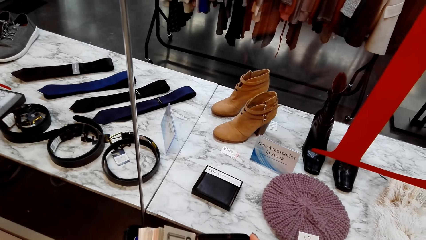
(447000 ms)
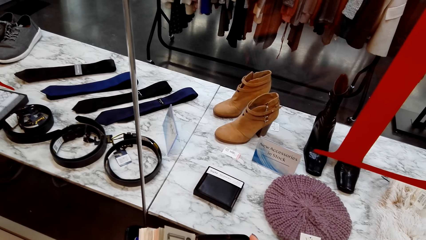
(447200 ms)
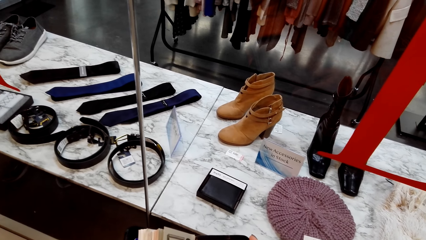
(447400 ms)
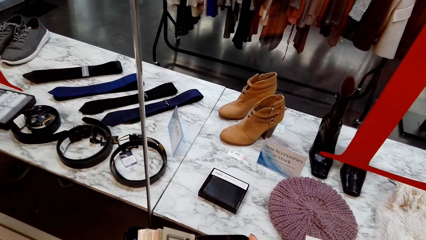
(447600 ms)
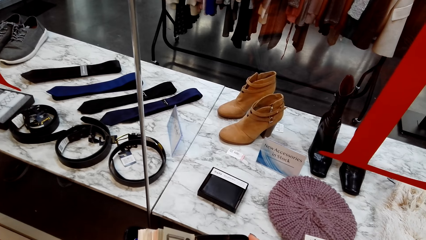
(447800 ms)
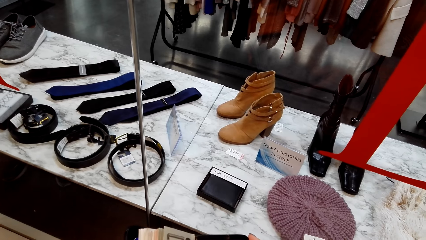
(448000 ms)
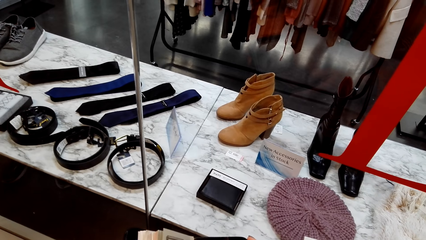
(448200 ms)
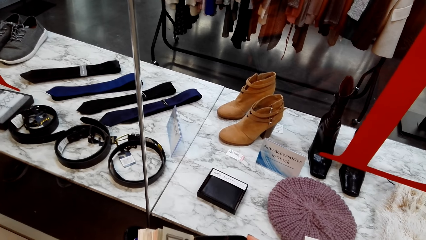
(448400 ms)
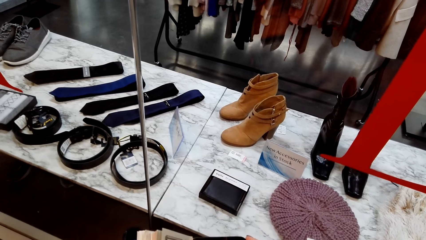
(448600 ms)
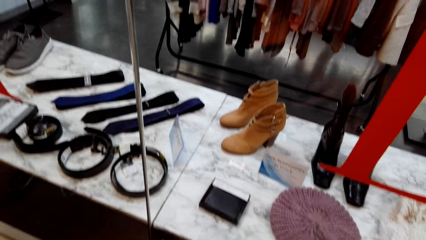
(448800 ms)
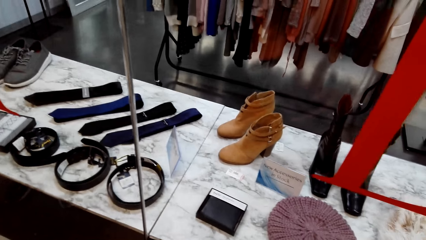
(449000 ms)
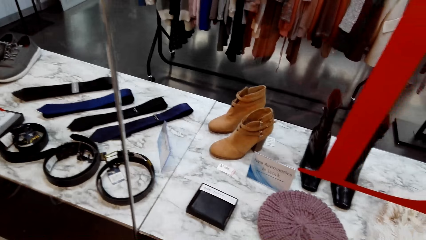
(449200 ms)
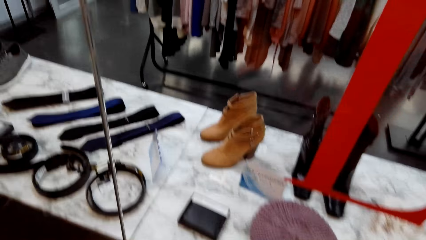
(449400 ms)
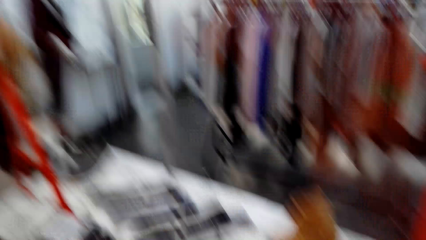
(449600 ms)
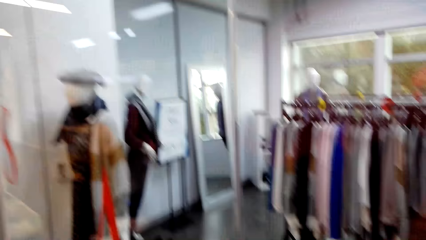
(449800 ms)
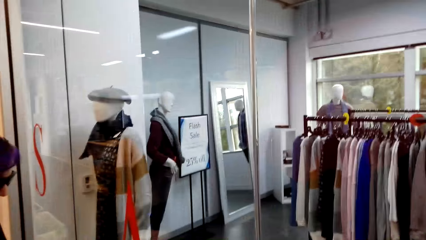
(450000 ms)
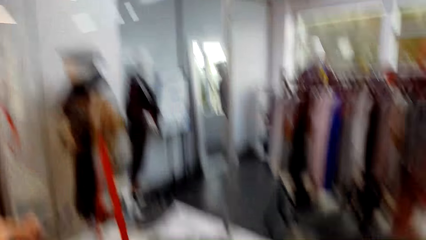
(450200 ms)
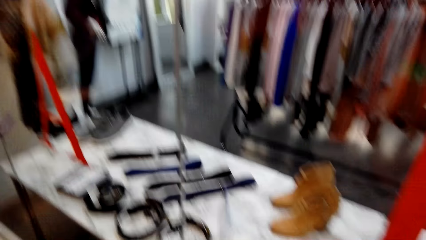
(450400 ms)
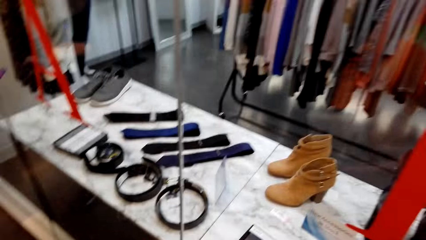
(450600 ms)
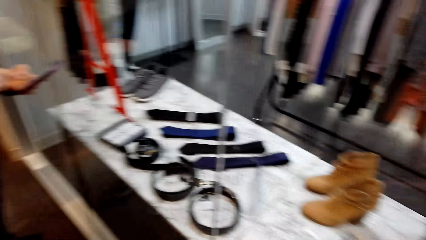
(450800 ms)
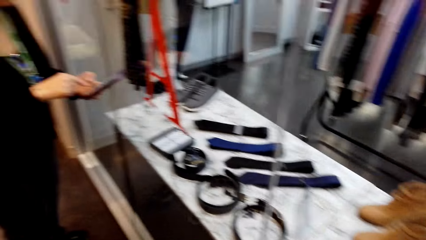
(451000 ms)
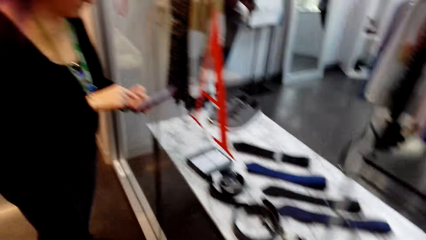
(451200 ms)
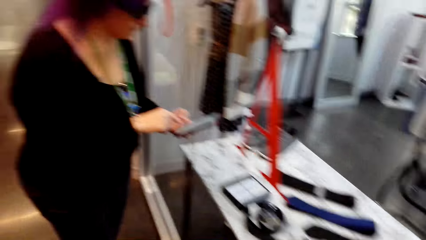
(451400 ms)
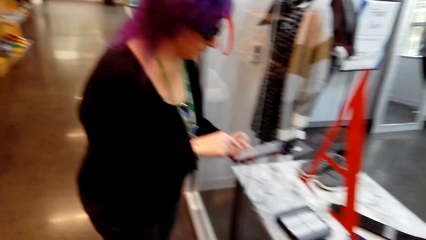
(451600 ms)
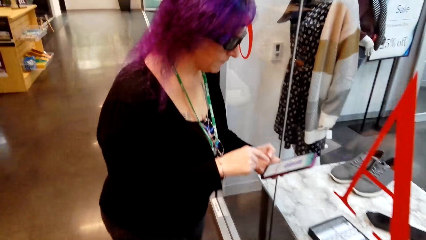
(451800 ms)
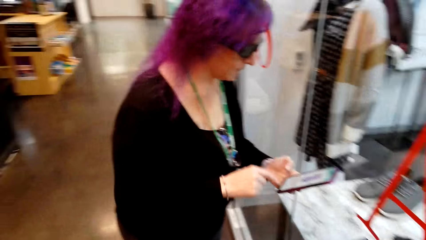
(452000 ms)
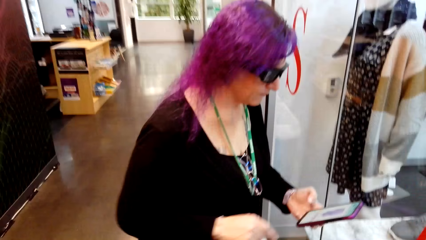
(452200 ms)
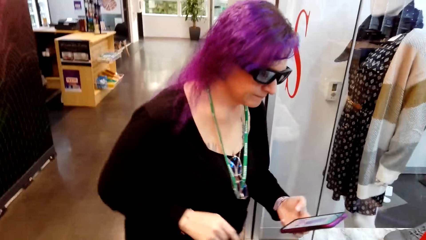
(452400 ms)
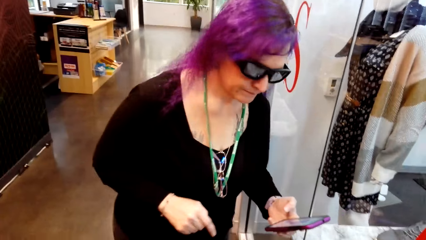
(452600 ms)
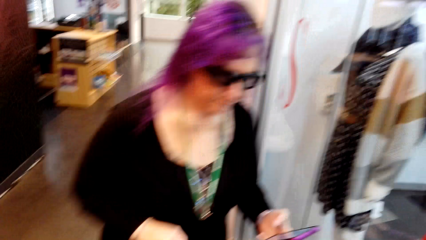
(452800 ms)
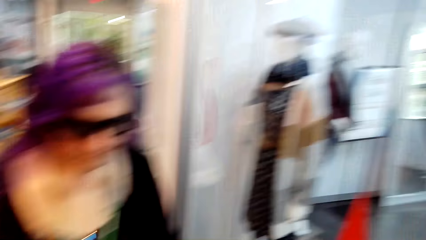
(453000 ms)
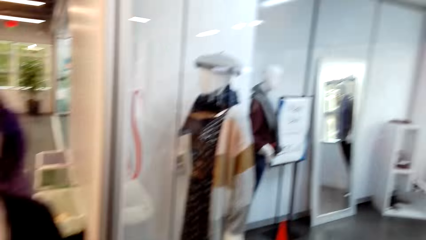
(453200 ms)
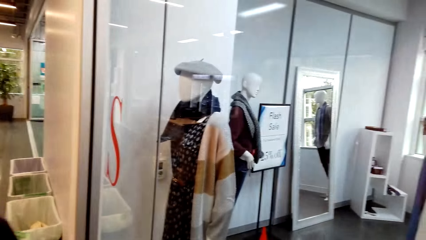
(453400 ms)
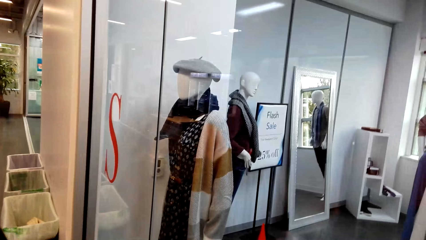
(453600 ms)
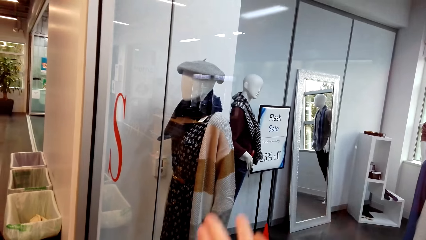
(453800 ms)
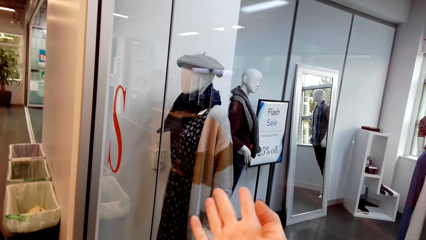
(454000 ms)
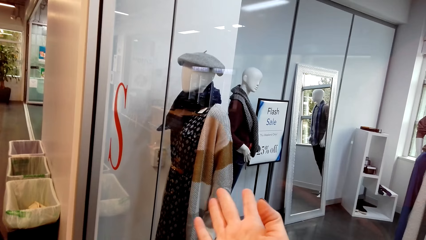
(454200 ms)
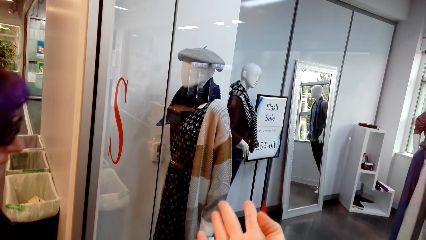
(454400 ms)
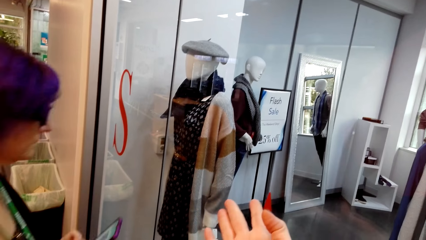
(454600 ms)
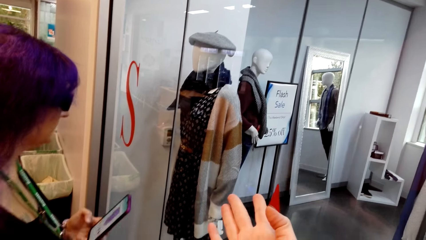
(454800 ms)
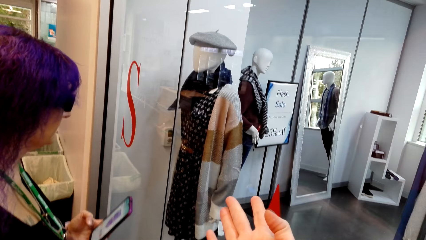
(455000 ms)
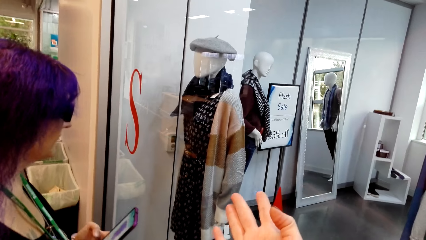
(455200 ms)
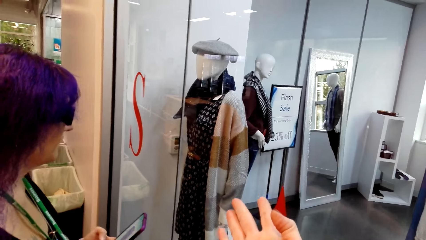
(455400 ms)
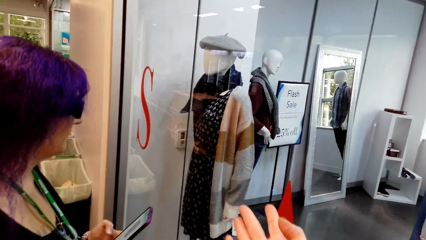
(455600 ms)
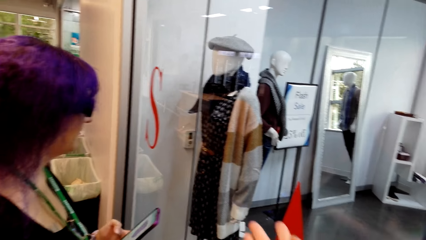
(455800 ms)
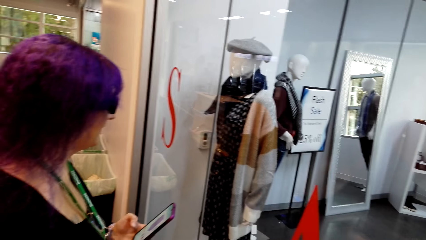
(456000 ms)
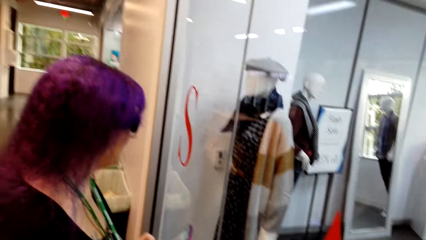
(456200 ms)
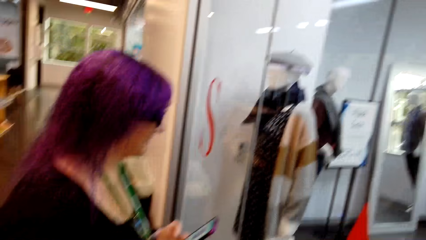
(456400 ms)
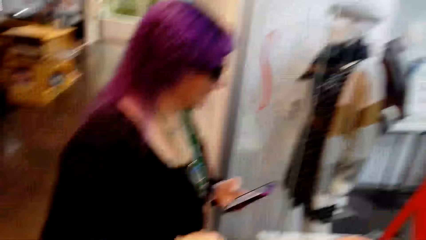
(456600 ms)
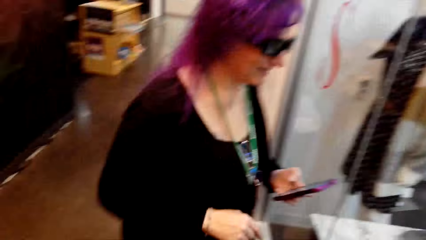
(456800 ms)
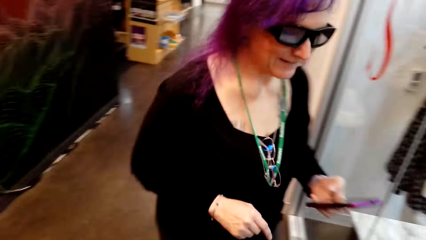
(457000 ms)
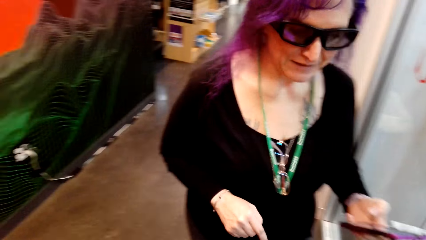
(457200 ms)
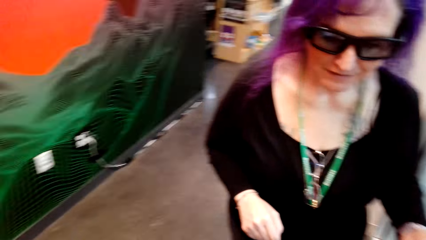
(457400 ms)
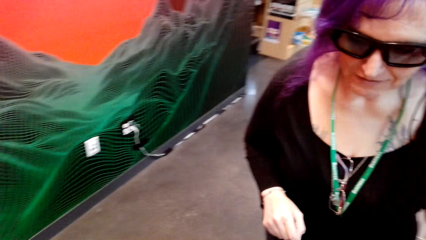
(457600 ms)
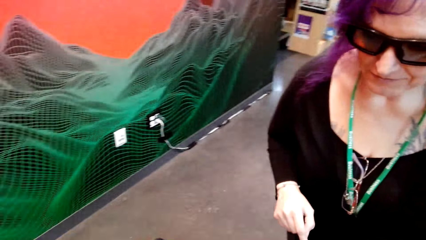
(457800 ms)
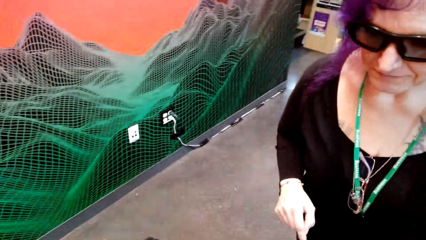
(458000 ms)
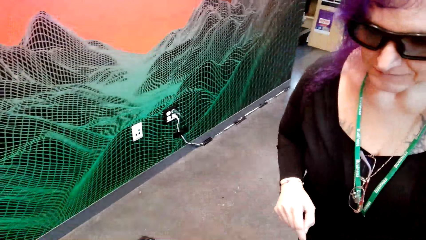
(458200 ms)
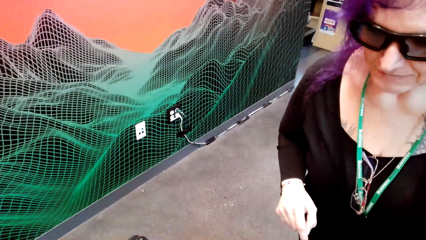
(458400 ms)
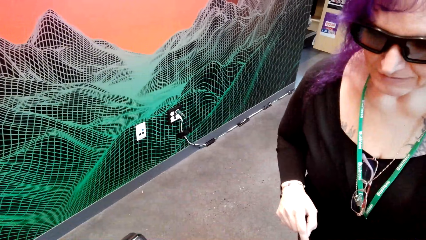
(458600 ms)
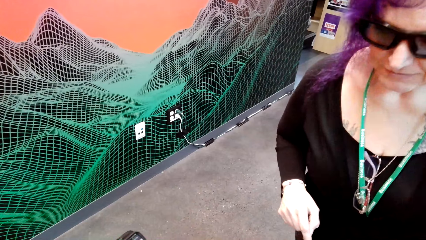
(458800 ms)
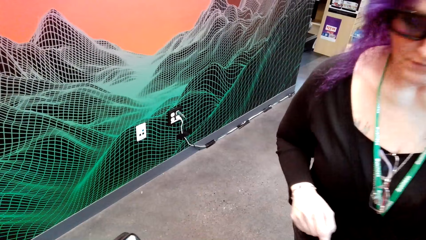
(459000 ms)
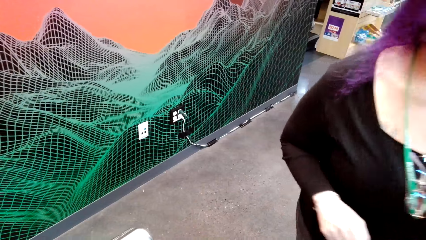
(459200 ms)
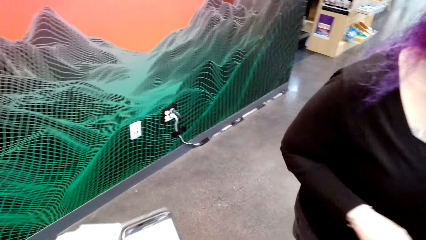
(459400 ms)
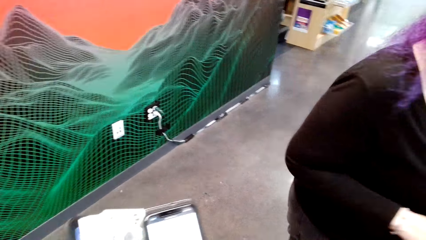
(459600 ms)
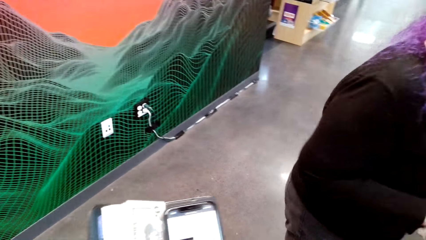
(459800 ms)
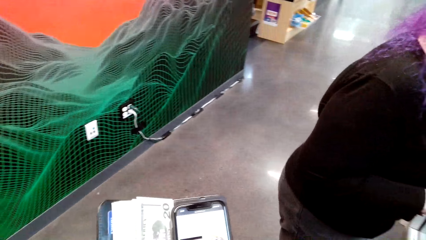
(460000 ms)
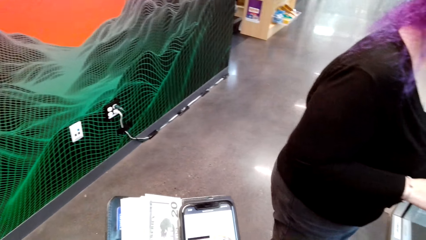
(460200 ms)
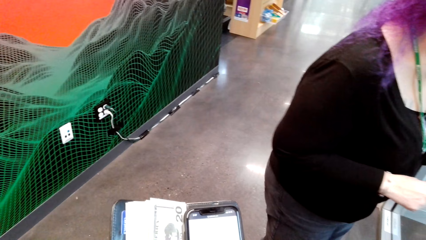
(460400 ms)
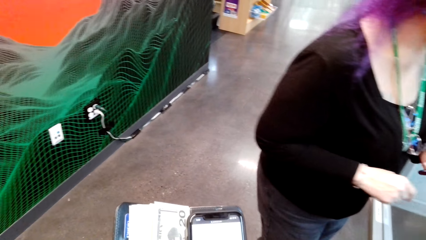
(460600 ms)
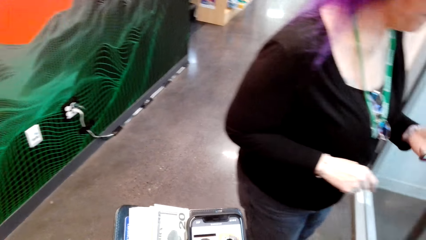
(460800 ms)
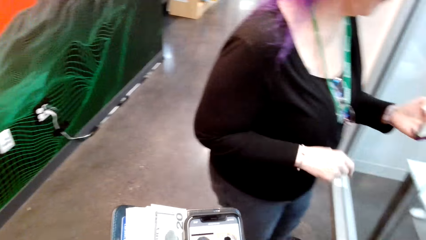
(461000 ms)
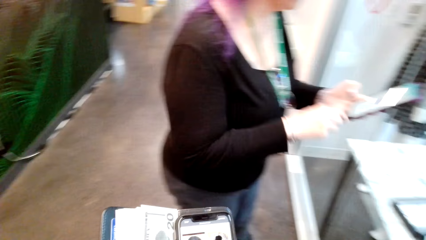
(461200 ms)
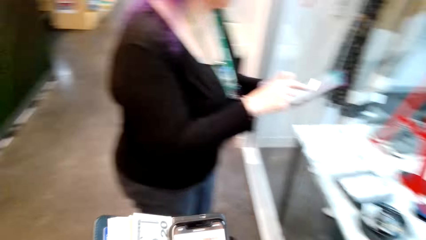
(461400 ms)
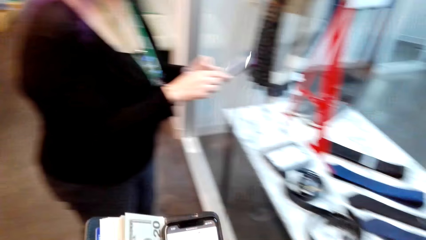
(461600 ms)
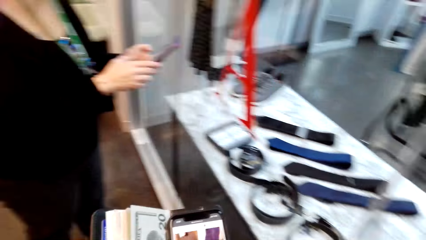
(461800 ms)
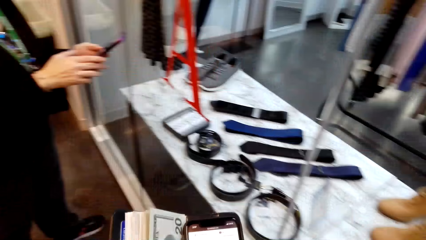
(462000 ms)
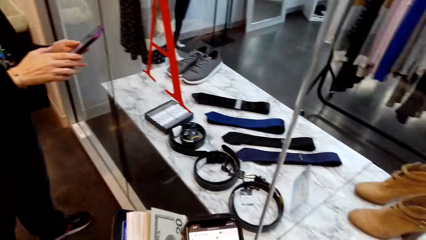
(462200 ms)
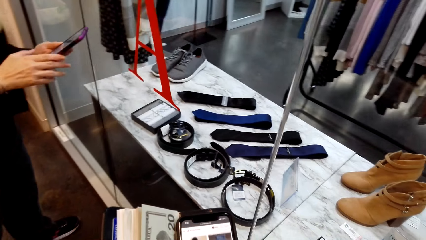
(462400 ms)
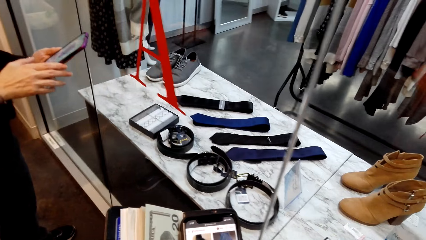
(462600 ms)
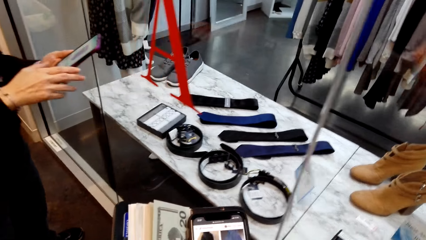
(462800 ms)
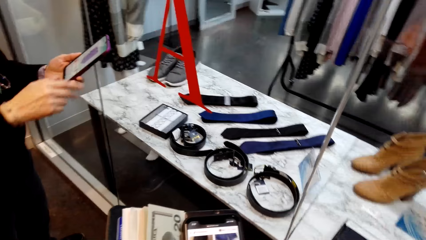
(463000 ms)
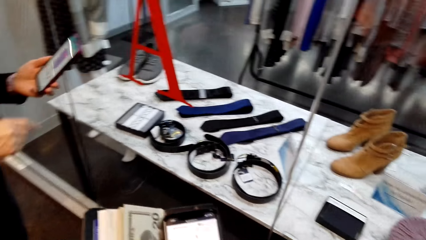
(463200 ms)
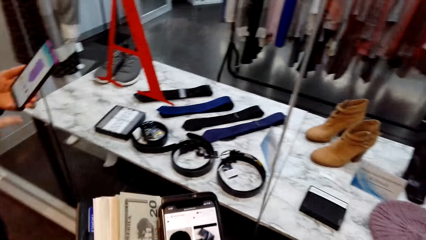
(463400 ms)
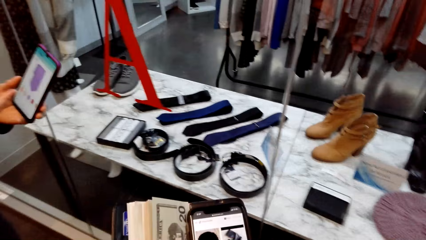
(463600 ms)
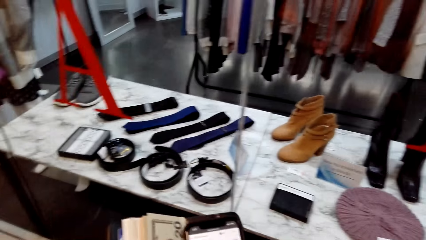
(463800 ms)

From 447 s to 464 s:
The camera wearer looks around the clothing shop. They talk to a woman. They look at a mannequin. They point at a sweater on the mannequin. They talk to the woman. They scroll the phone.
